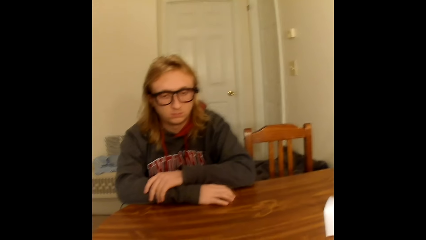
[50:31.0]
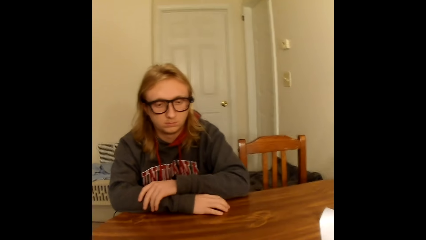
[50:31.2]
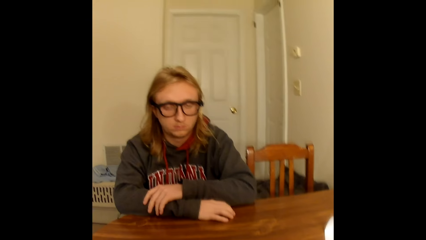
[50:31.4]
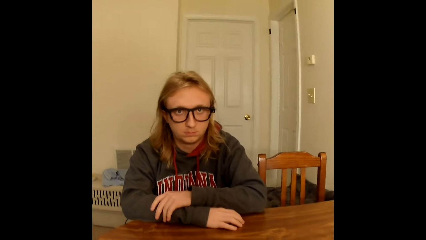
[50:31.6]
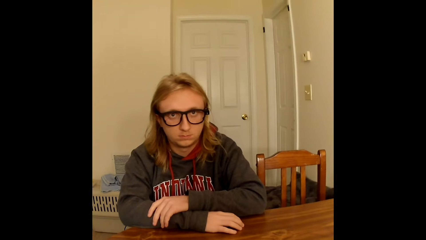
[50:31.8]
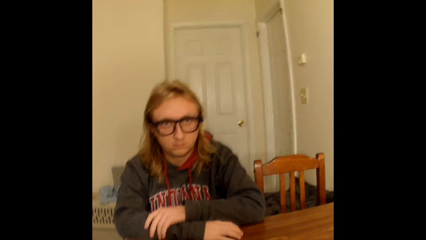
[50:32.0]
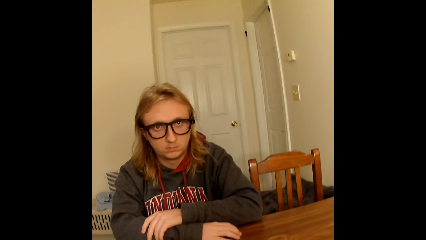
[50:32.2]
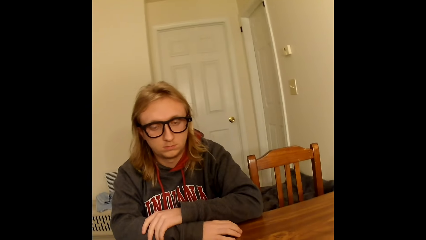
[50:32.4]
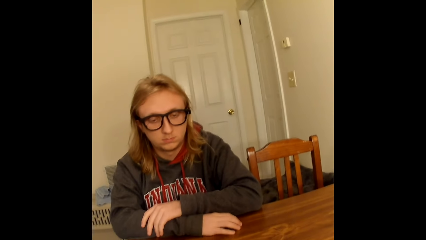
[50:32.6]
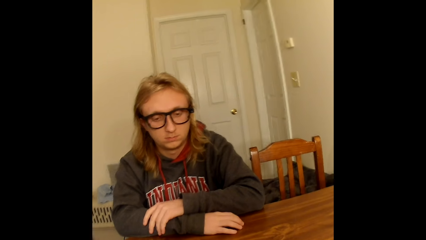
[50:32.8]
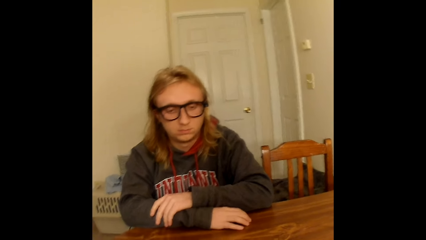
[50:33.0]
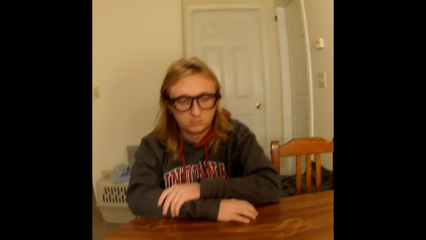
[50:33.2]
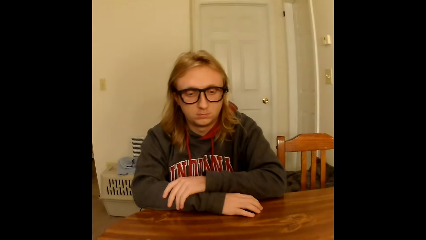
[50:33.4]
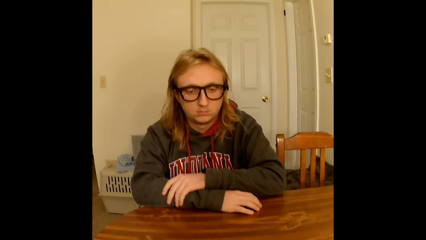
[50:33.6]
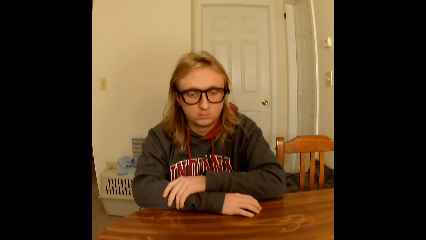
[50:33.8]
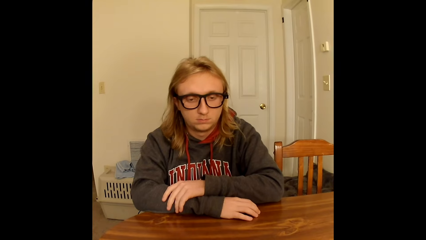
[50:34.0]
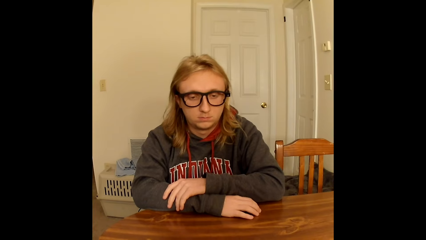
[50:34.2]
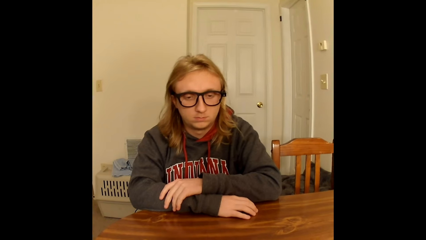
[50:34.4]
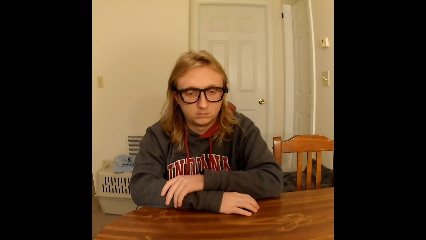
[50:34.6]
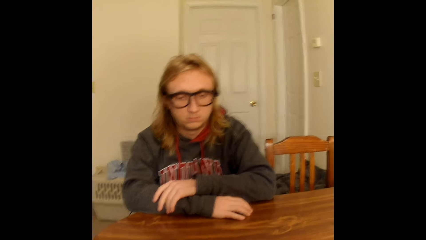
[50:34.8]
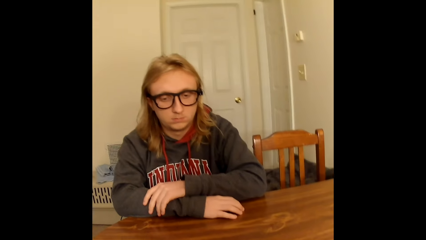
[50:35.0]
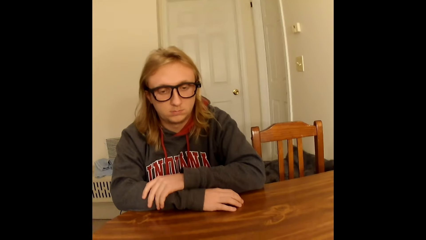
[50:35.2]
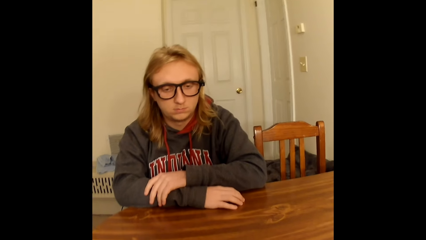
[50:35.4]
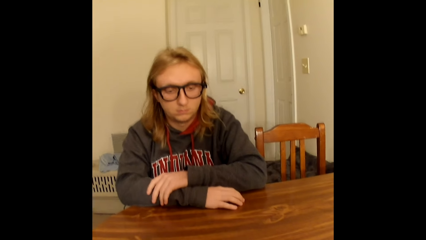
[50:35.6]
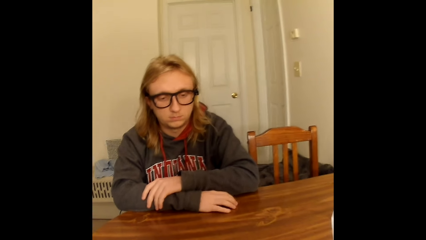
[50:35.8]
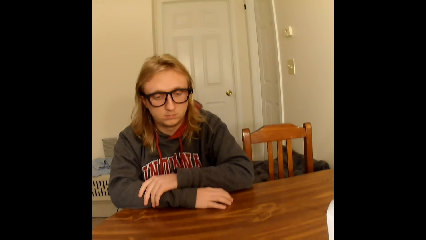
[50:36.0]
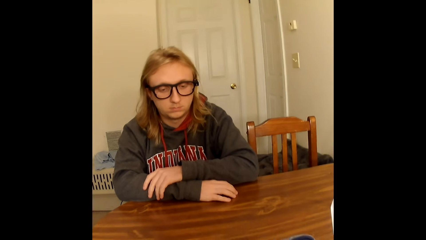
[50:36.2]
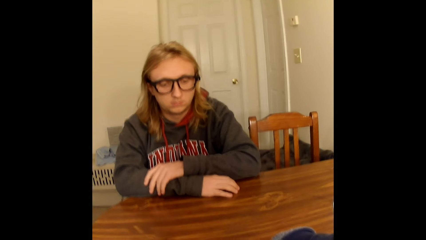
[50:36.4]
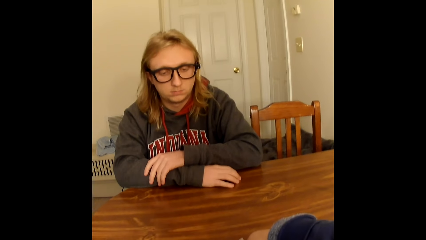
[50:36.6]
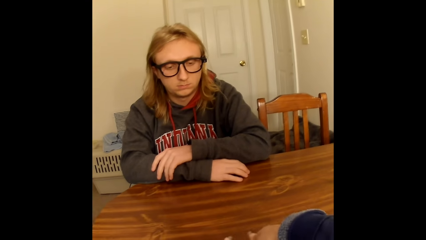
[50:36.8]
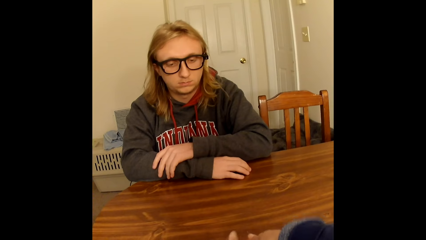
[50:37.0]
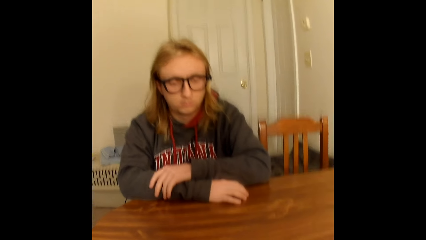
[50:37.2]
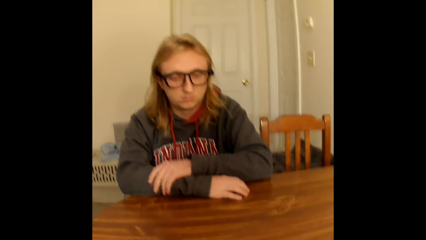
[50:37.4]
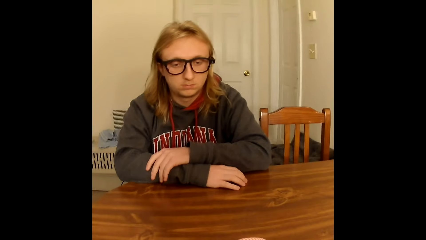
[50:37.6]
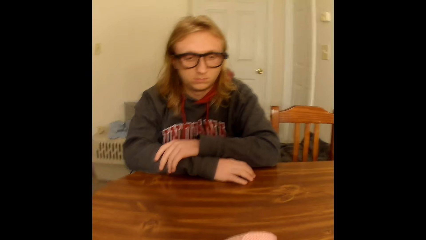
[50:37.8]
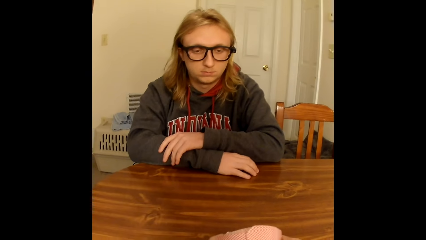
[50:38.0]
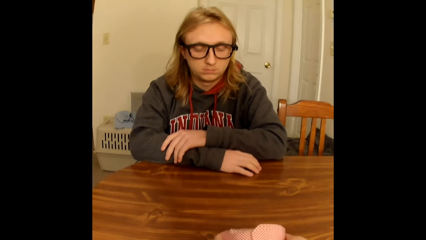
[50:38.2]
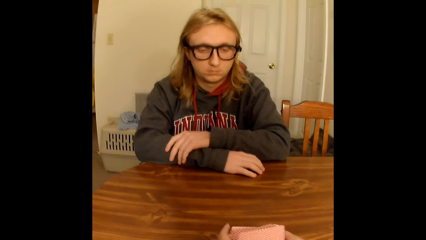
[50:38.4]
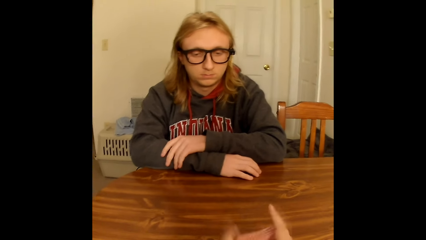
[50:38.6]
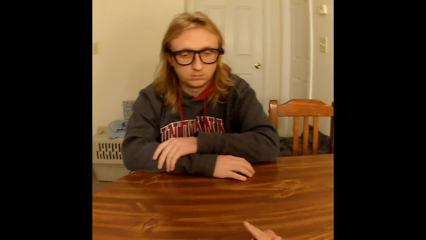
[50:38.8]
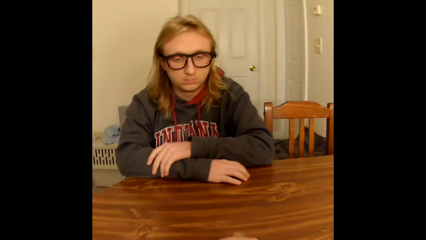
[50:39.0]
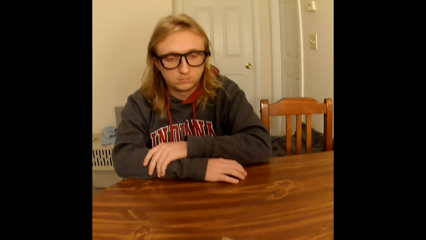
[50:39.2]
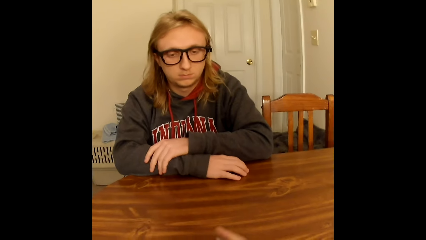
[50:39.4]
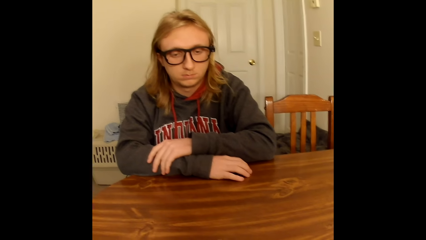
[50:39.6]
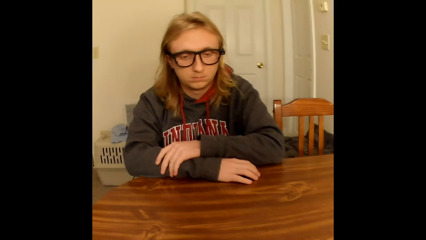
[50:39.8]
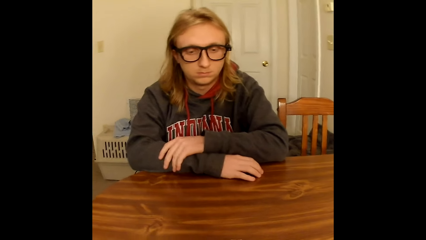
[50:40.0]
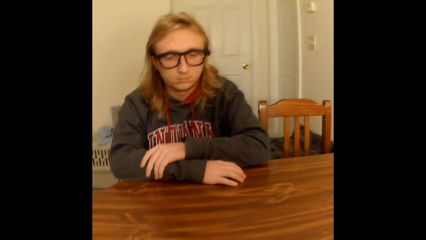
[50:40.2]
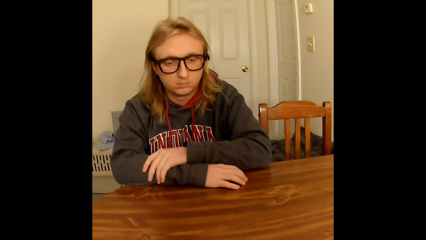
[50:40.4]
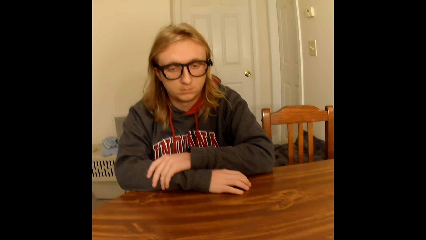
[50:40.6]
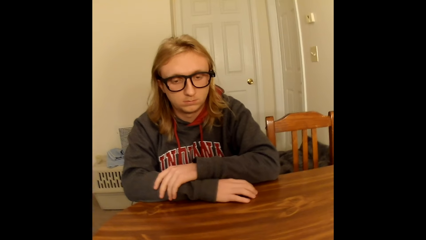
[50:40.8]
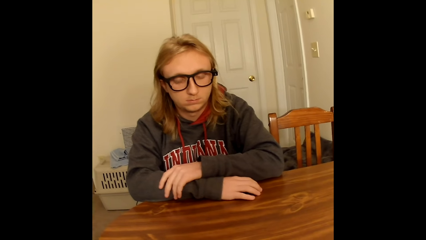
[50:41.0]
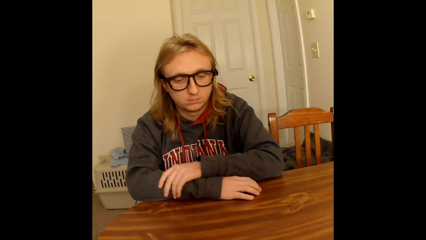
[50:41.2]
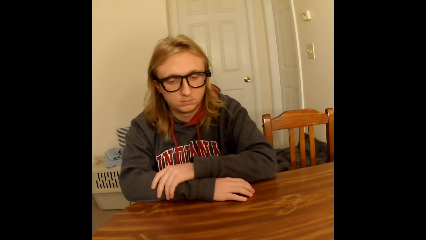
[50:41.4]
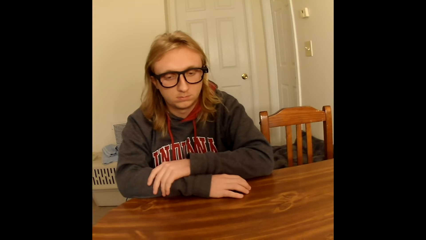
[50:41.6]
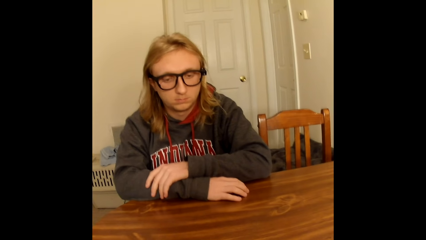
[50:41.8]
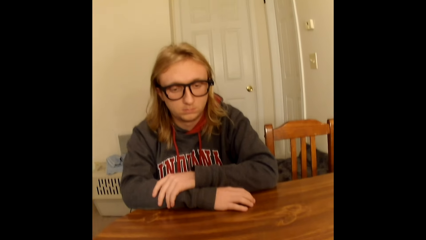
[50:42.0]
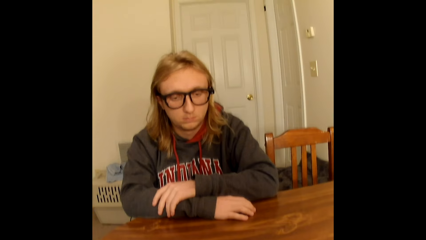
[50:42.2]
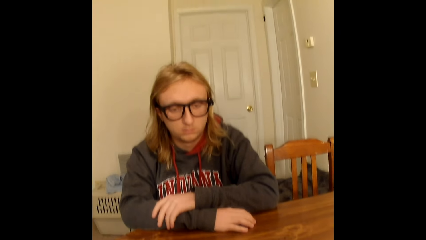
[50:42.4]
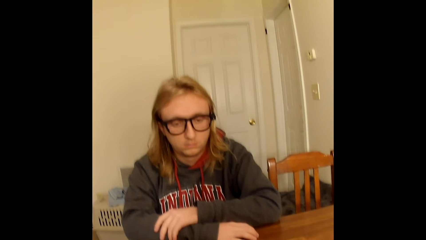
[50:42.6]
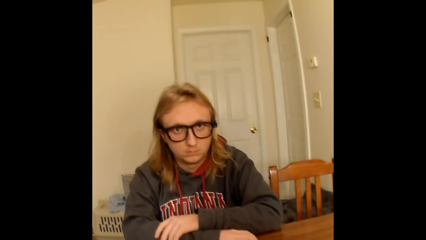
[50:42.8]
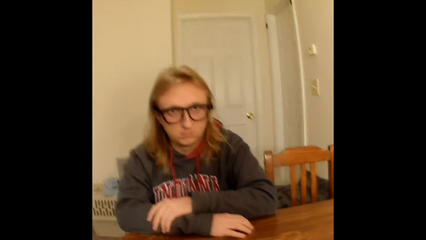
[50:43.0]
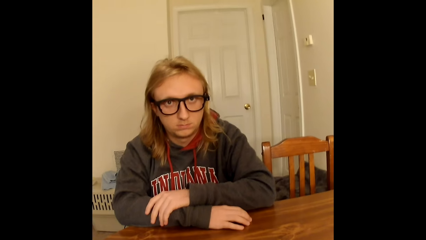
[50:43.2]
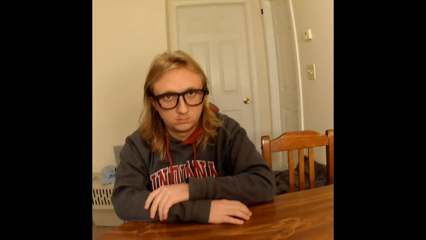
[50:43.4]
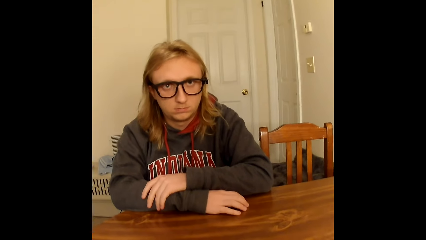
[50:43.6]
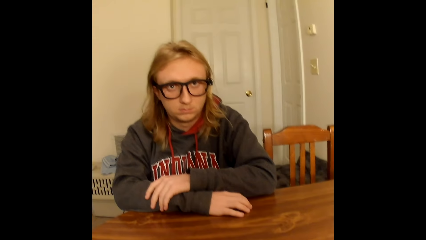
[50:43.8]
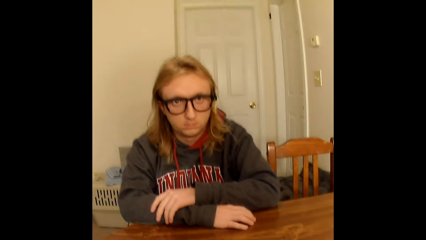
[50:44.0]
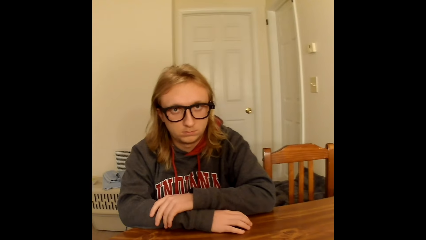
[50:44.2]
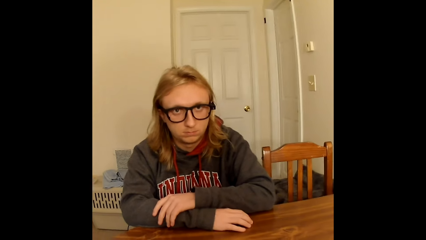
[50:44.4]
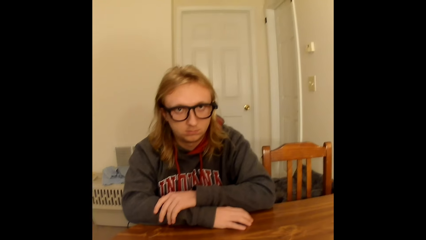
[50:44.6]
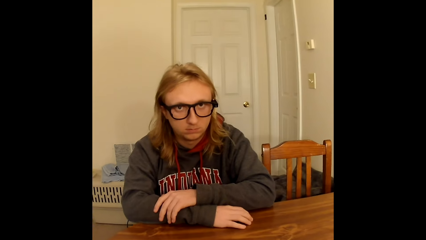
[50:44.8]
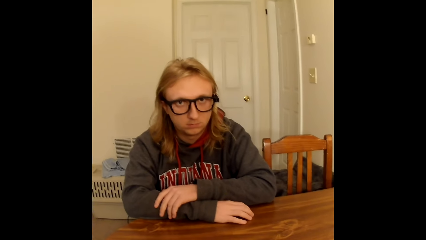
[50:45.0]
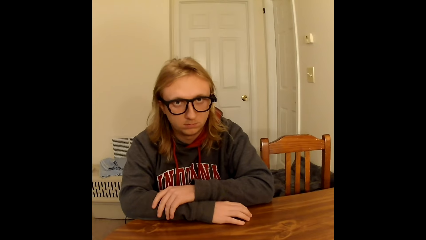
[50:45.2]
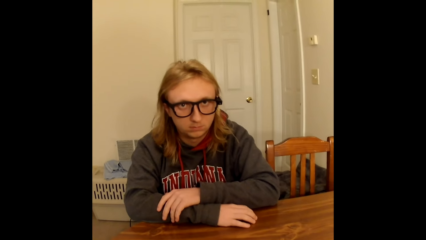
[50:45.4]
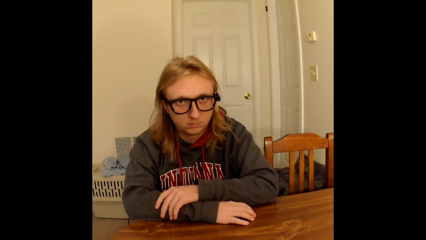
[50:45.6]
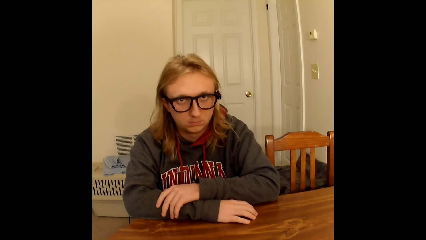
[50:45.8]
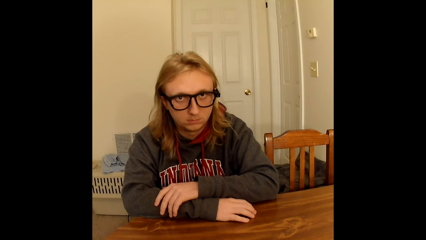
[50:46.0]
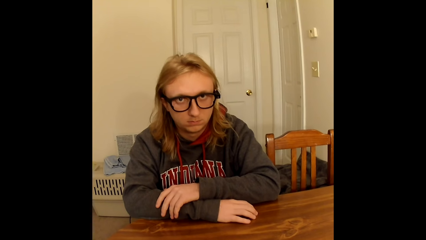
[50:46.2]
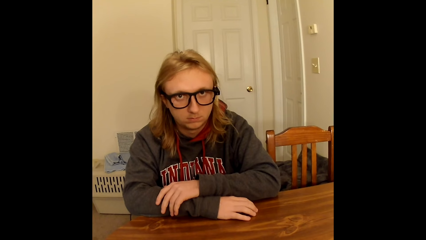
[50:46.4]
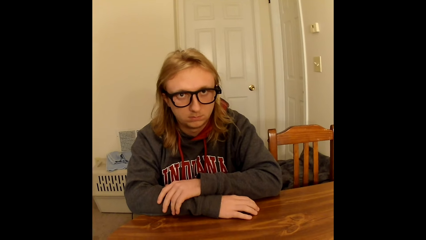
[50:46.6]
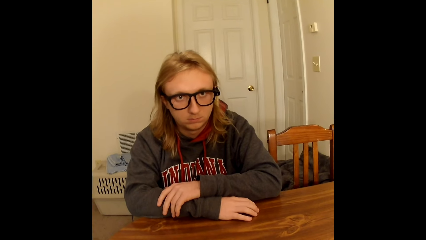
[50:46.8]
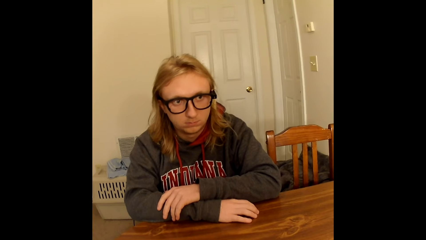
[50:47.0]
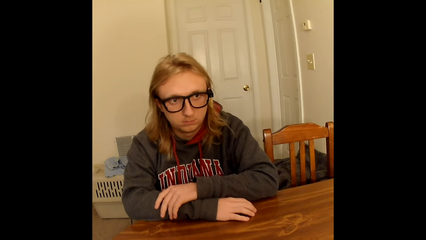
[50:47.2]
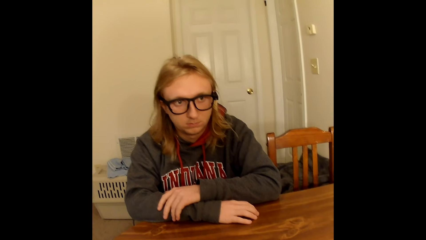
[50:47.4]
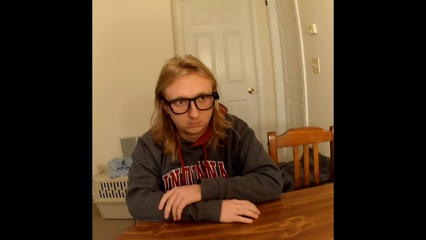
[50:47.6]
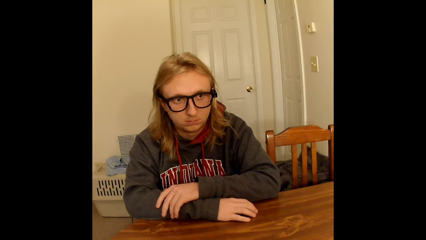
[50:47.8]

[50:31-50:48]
The camera wearer moves the cards on the table. A person stares at the camera wearer.
